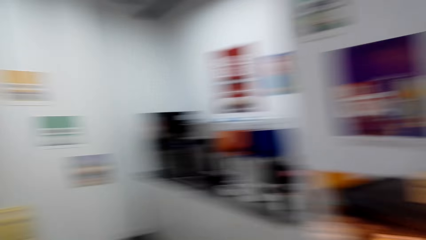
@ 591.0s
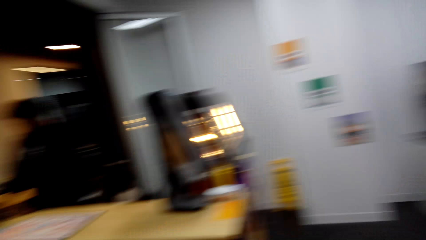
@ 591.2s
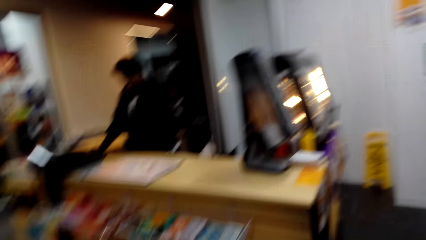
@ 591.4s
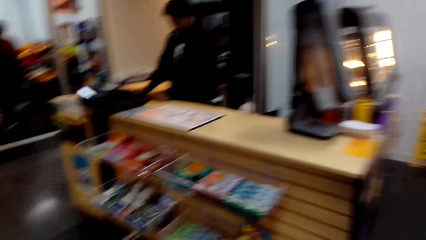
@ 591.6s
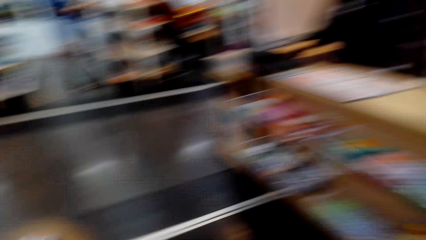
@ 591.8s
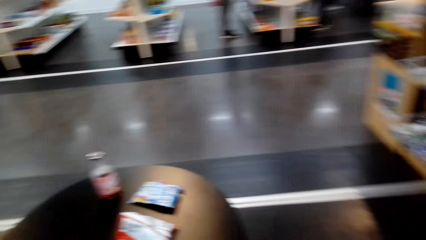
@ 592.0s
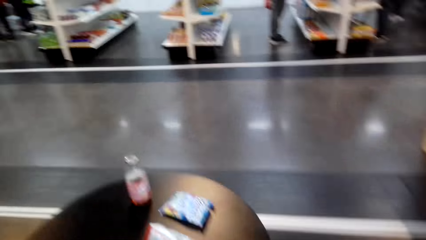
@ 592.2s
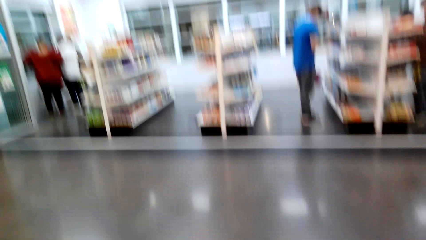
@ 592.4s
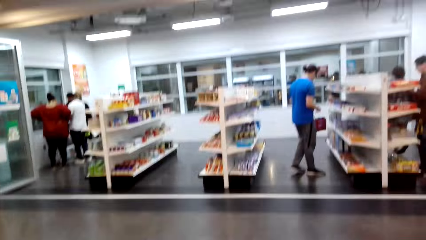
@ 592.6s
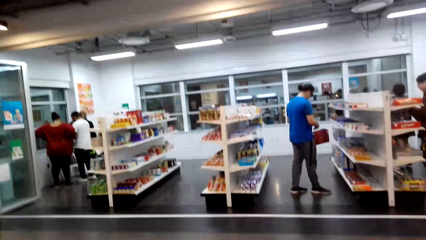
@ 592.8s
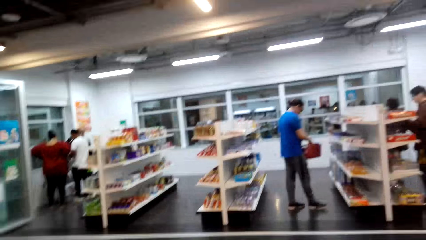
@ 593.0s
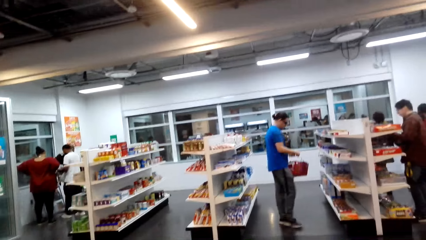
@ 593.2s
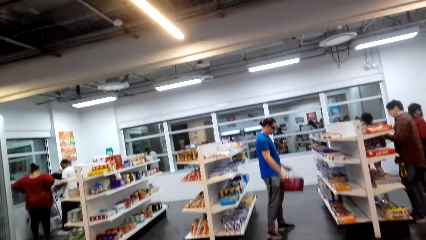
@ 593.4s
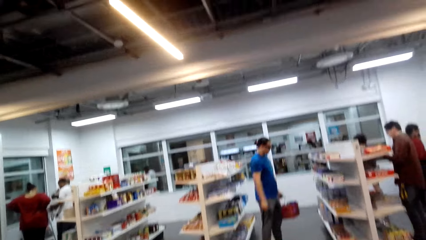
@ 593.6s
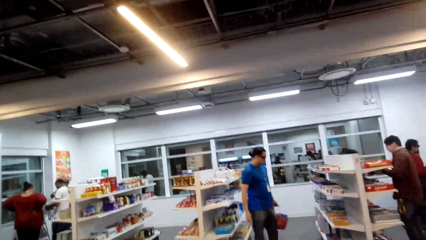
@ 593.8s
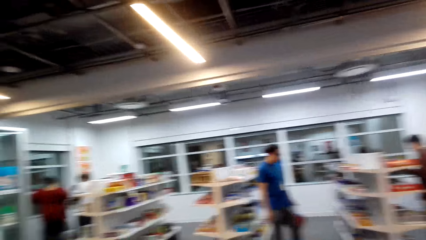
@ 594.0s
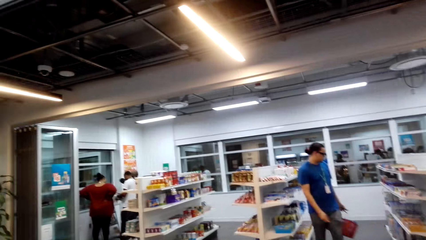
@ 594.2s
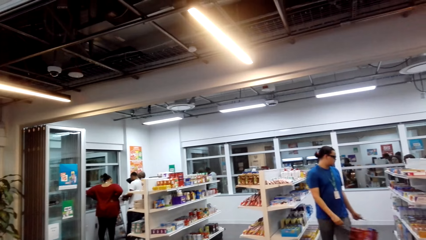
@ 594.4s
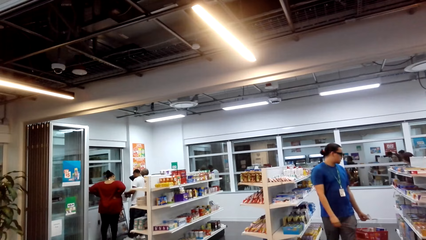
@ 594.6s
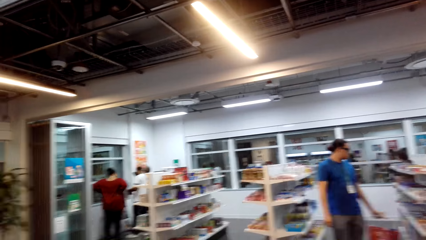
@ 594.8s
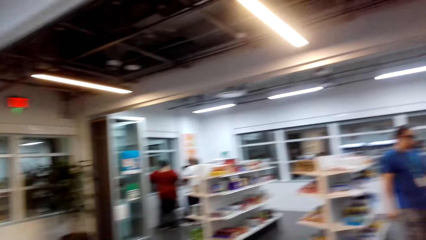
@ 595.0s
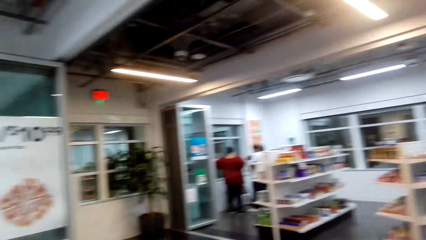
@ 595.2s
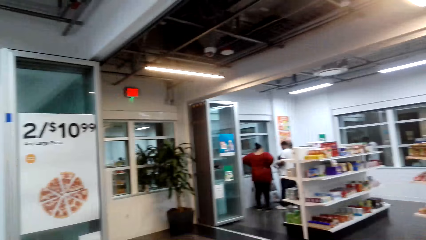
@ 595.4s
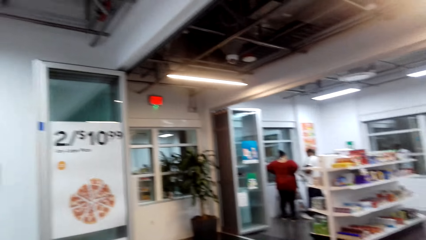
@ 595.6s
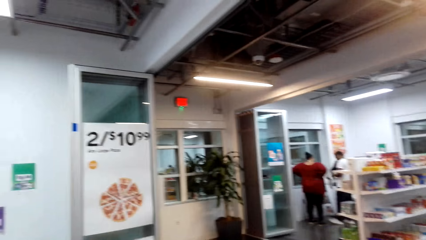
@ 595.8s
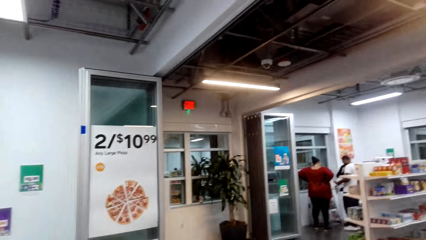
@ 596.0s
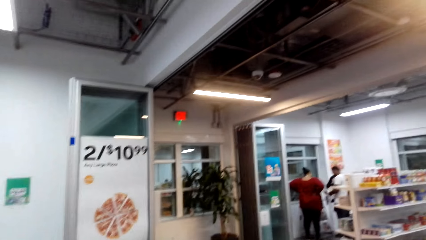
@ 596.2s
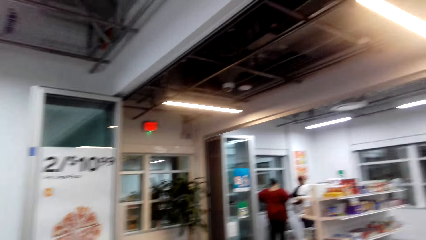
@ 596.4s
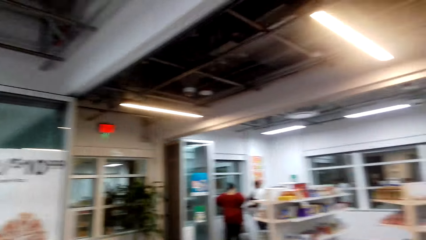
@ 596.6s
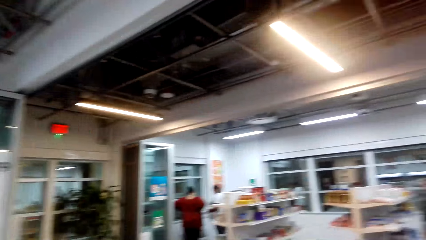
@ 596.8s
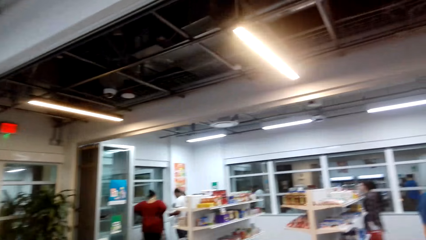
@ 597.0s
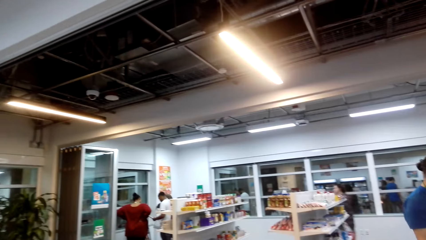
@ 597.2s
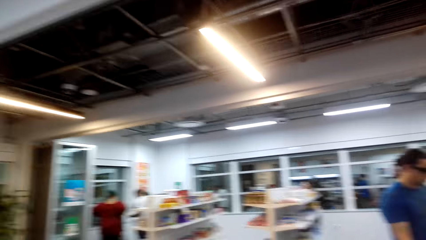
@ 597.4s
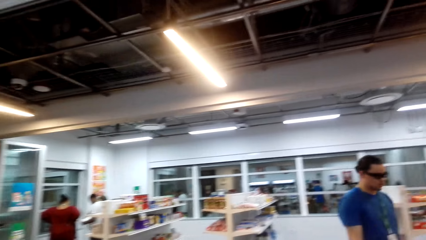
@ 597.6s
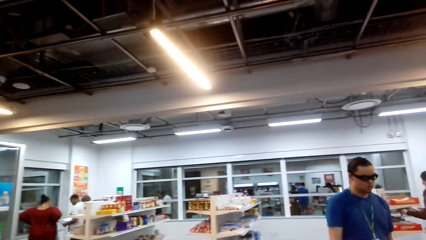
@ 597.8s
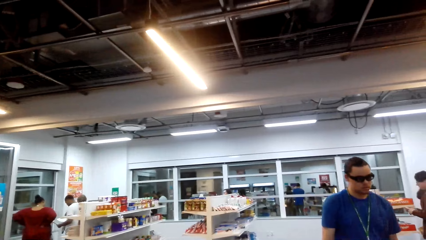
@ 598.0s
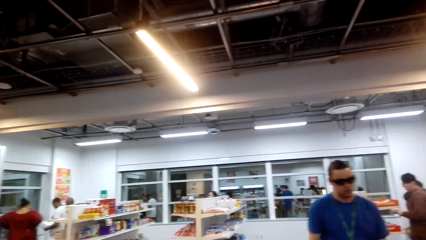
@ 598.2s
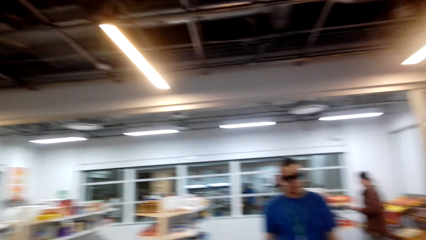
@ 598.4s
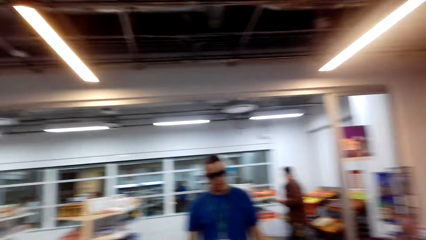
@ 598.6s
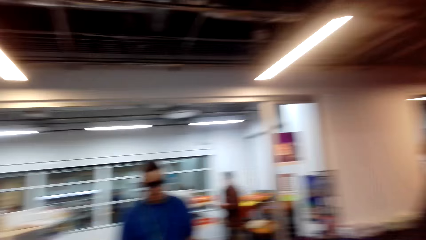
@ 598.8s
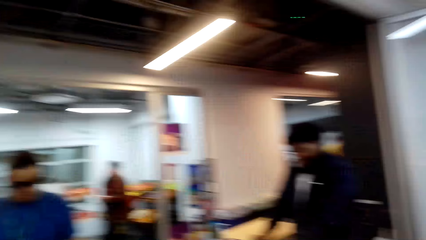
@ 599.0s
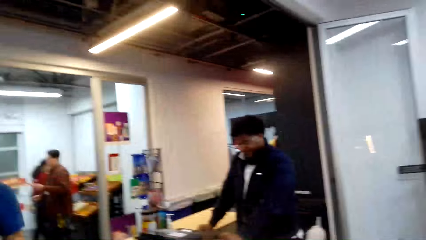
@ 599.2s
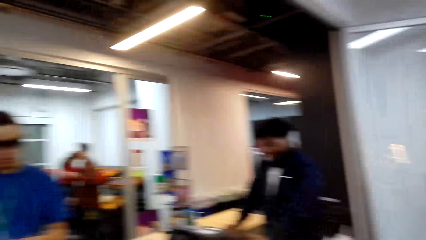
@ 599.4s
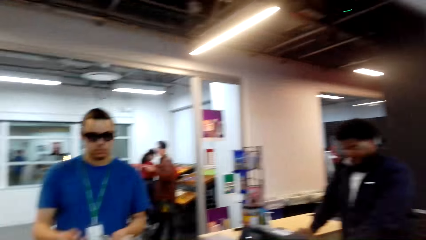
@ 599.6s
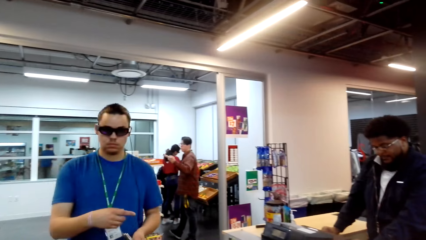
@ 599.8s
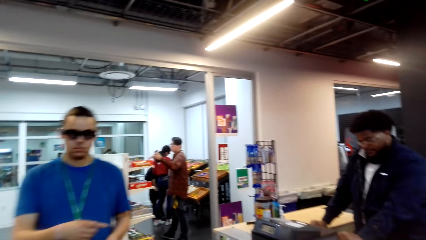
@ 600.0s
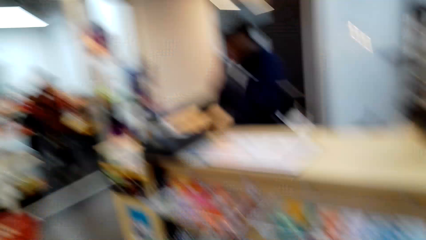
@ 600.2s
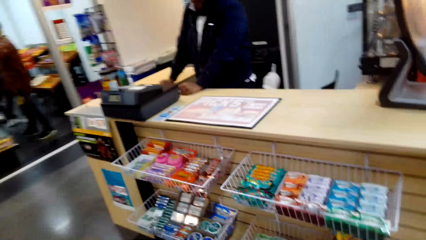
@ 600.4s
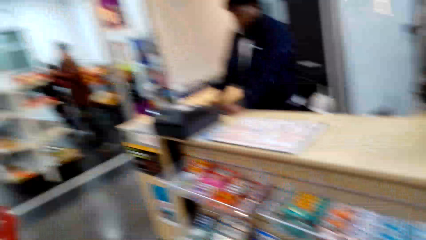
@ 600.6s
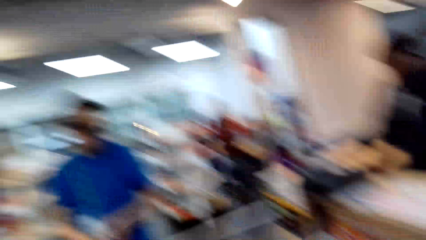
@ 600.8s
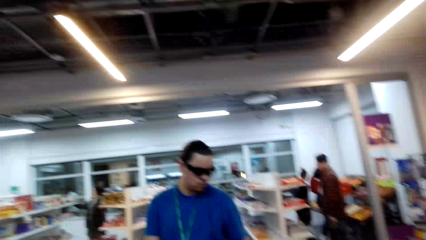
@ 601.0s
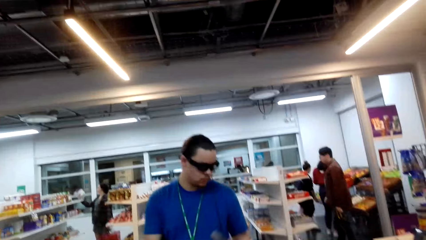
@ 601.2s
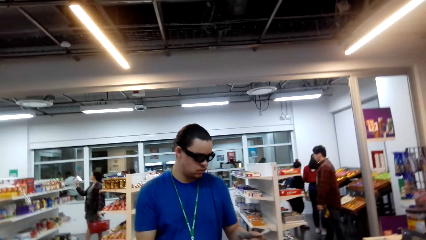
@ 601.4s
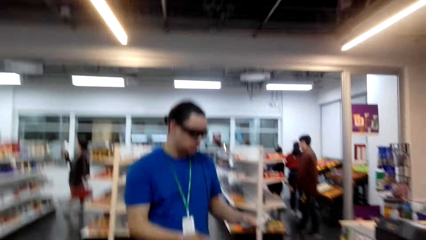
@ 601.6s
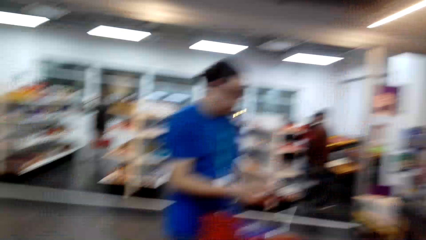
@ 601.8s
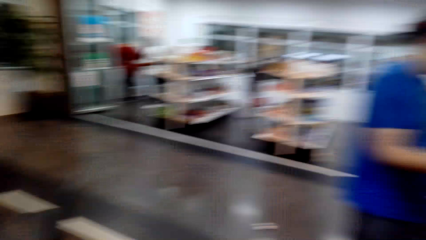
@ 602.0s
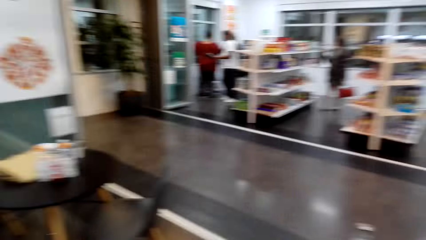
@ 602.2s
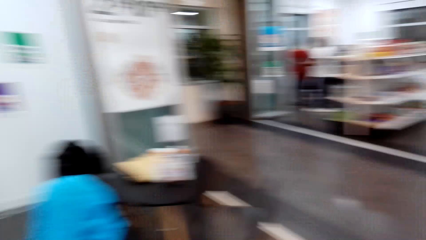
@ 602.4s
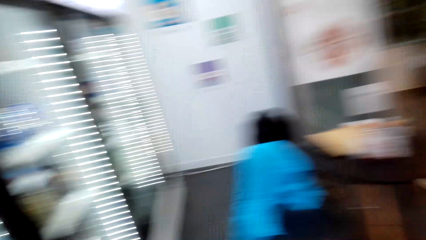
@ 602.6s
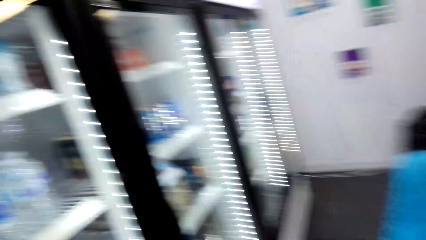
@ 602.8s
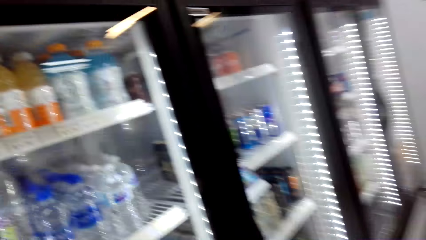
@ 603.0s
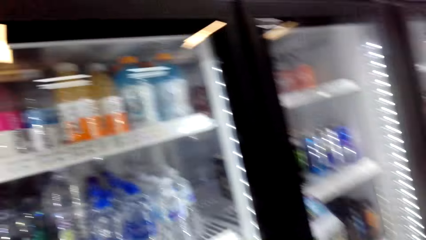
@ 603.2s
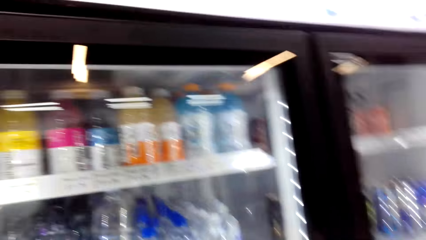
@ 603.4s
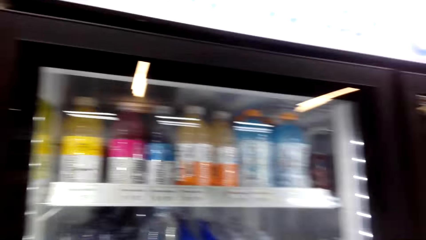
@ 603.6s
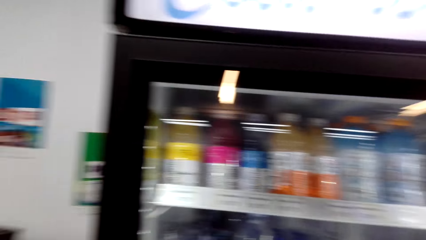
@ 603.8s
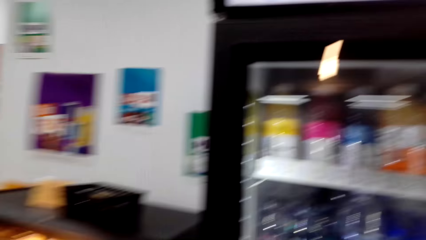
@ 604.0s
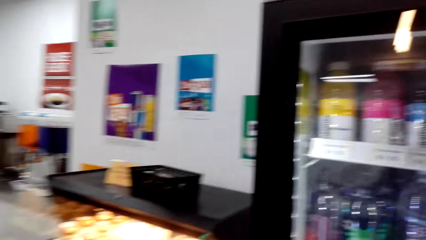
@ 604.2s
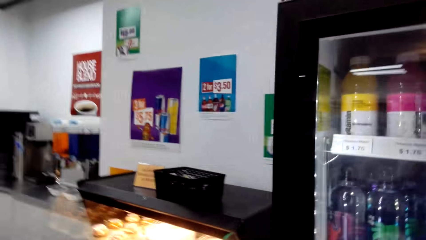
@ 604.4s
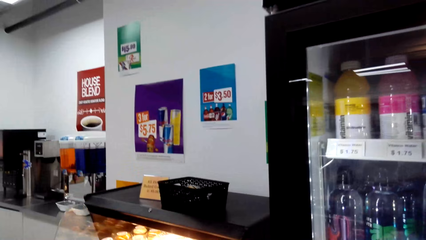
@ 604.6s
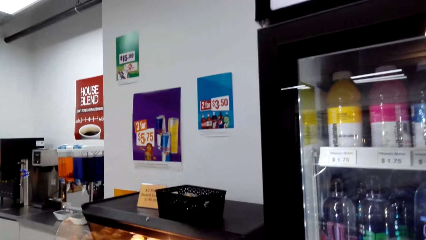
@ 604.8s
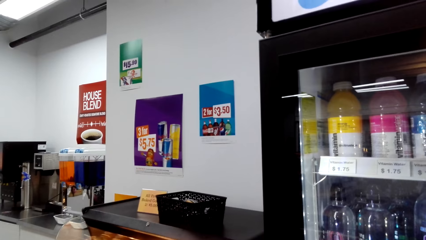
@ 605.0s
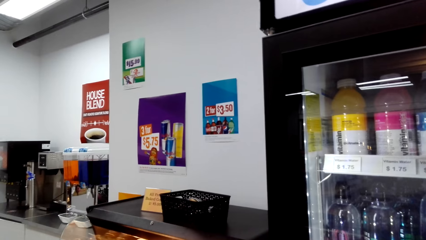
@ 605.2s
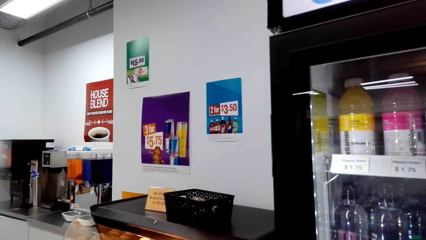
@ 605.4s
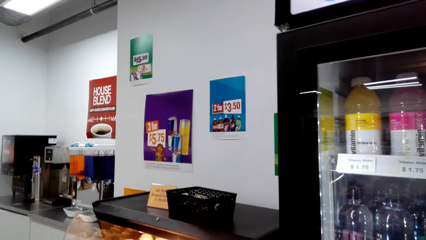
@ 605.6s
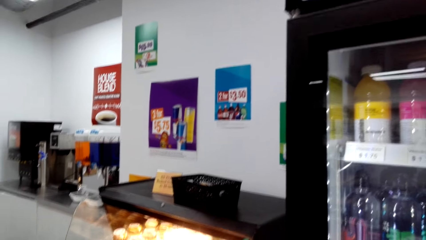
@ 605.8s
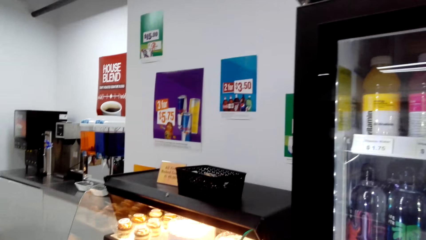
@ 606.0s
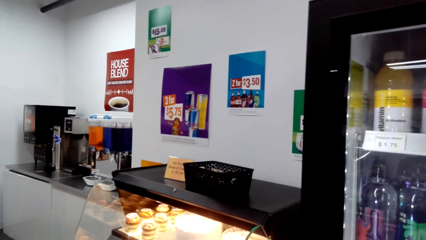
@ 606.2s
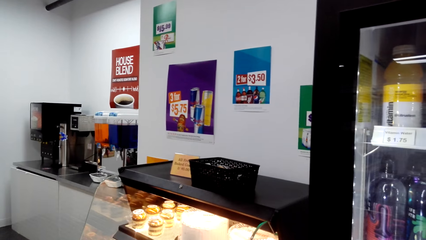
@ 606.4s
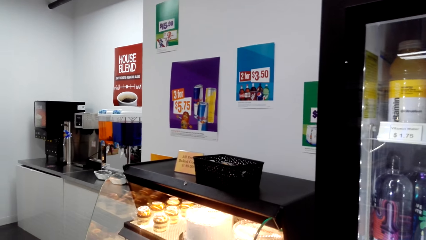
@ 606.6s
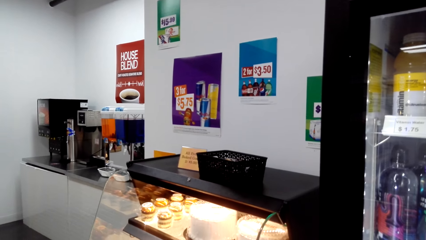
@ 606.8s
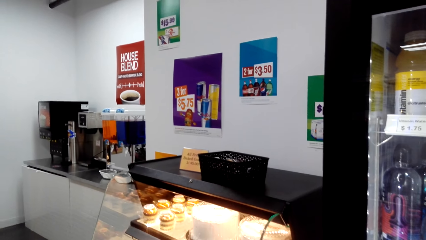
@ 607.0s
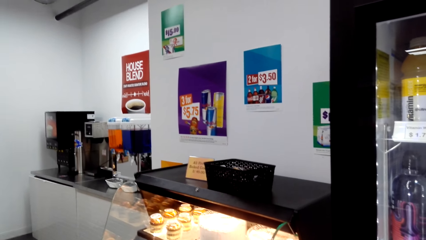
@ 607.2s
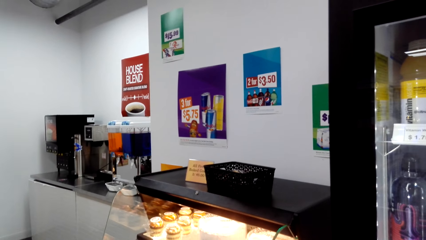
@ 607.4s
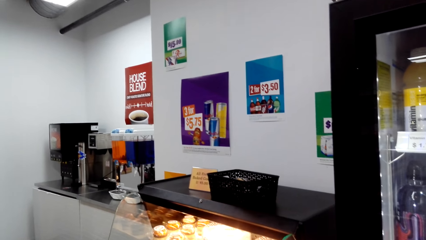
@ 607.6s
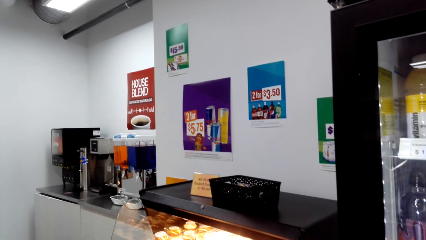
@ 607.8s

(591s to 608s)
A man puts an item in the shopping basket. The camera wearer looks around. The man walks in the supermarket. The camera wearer interacts with the man. They turn around. They look around.
